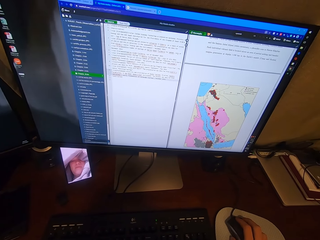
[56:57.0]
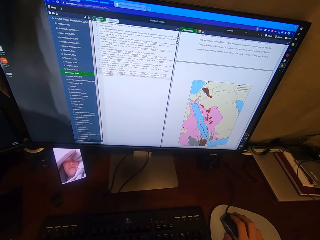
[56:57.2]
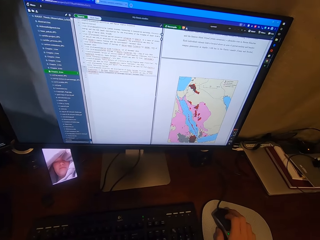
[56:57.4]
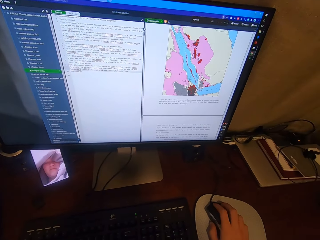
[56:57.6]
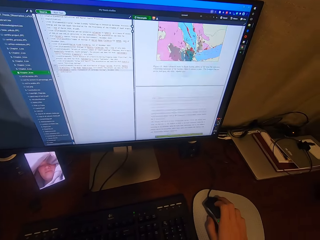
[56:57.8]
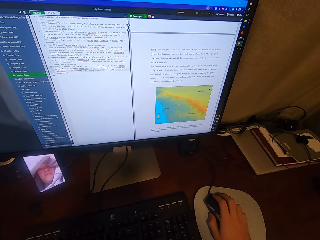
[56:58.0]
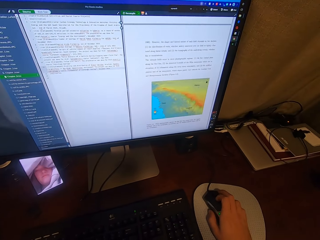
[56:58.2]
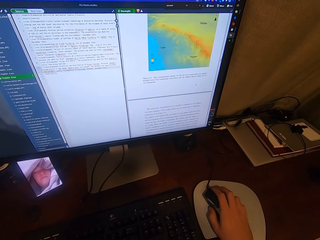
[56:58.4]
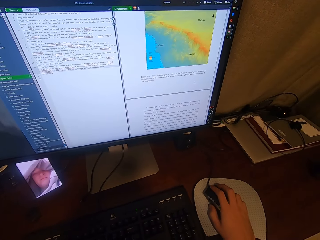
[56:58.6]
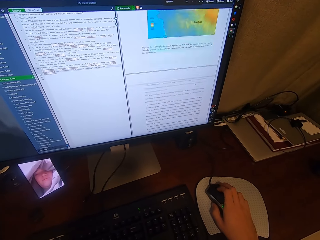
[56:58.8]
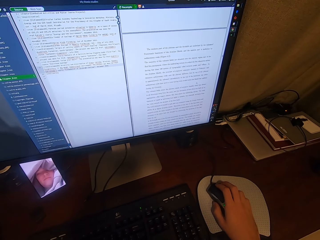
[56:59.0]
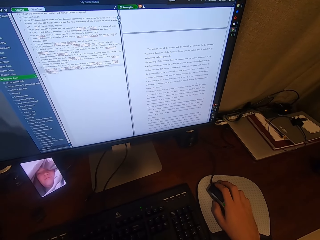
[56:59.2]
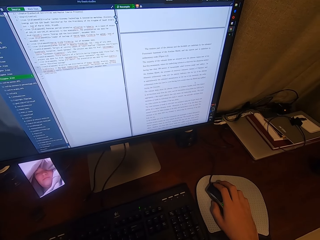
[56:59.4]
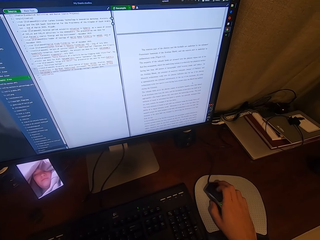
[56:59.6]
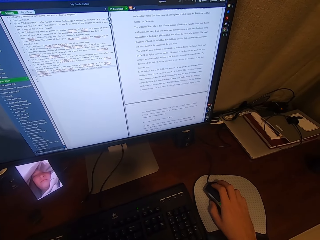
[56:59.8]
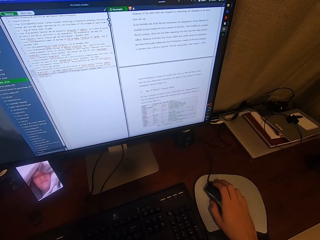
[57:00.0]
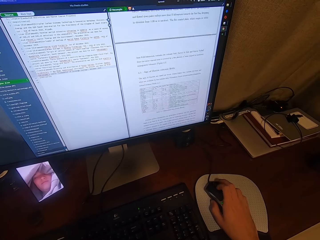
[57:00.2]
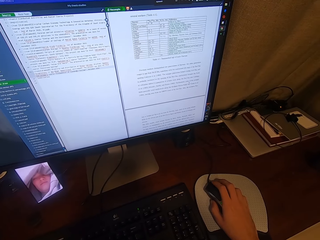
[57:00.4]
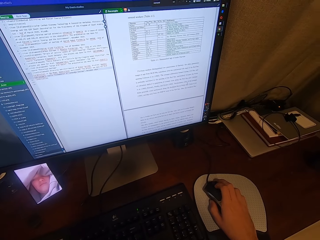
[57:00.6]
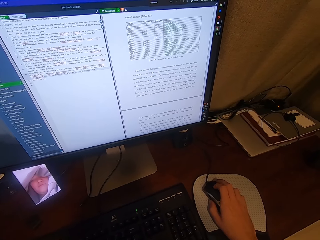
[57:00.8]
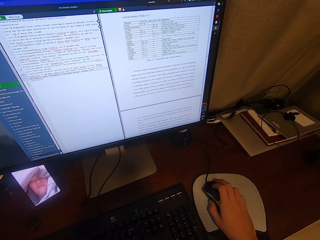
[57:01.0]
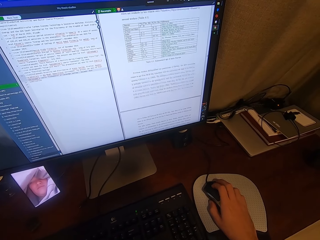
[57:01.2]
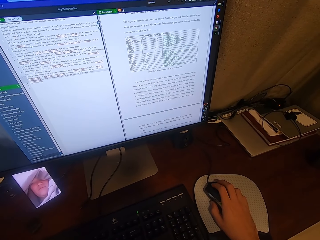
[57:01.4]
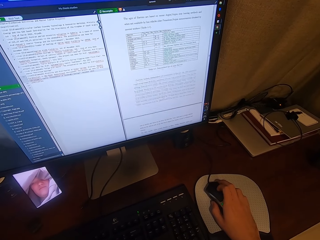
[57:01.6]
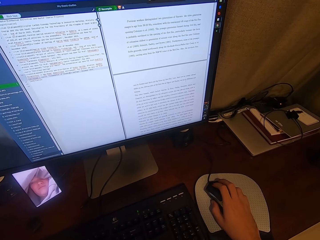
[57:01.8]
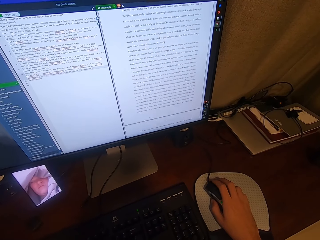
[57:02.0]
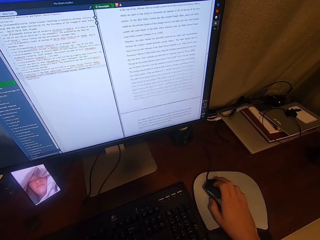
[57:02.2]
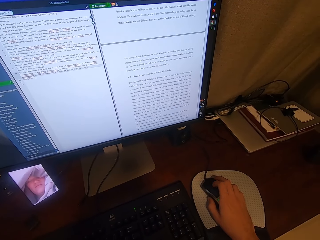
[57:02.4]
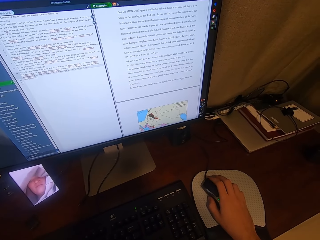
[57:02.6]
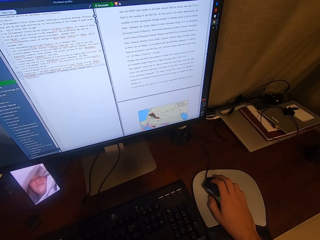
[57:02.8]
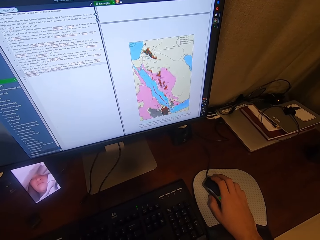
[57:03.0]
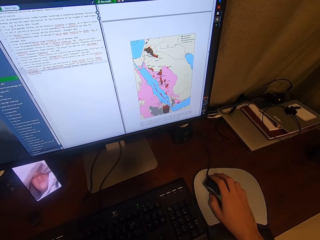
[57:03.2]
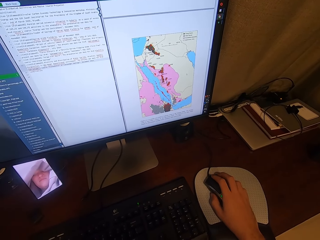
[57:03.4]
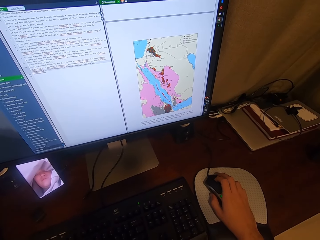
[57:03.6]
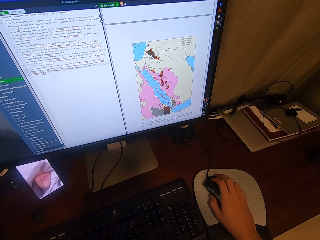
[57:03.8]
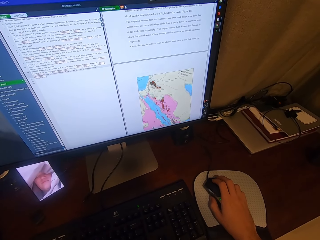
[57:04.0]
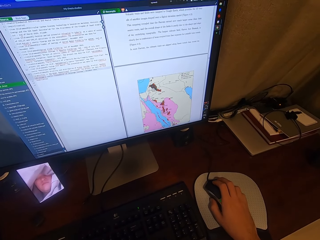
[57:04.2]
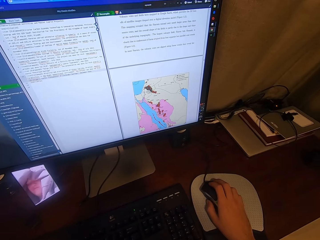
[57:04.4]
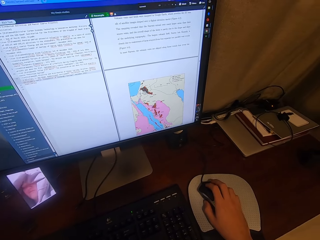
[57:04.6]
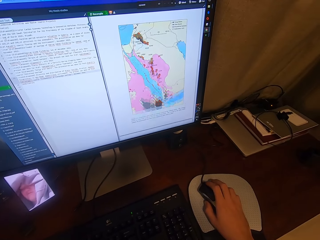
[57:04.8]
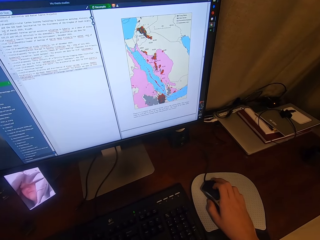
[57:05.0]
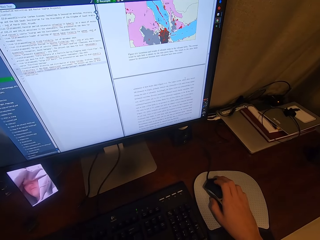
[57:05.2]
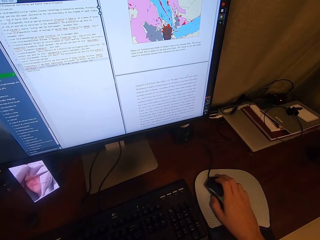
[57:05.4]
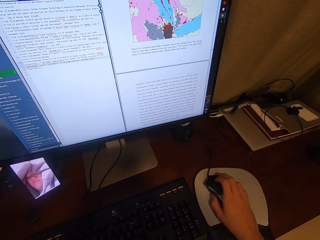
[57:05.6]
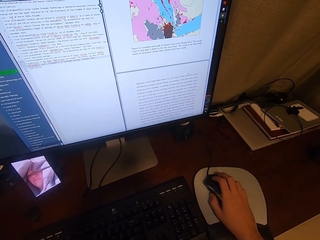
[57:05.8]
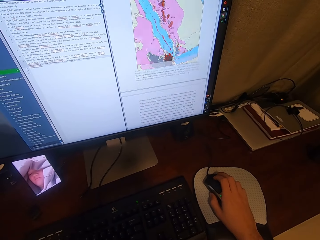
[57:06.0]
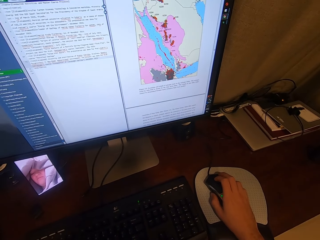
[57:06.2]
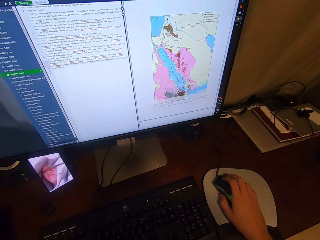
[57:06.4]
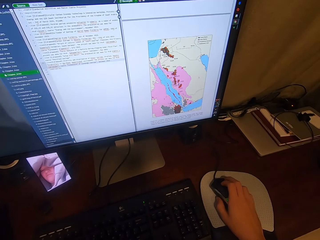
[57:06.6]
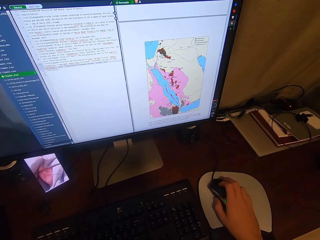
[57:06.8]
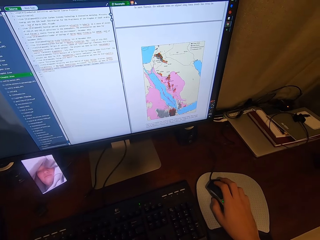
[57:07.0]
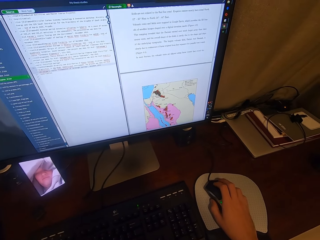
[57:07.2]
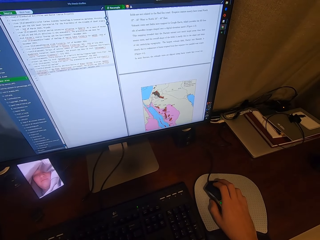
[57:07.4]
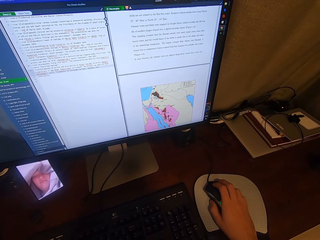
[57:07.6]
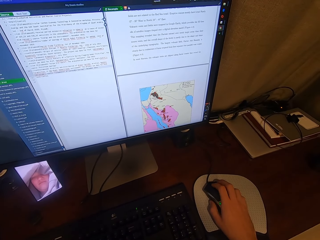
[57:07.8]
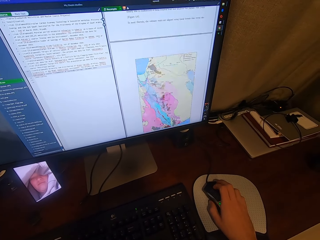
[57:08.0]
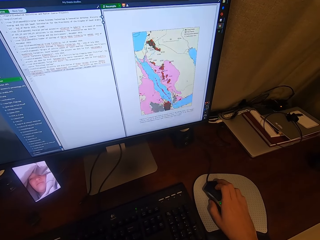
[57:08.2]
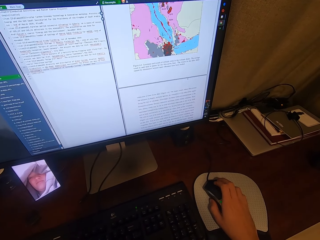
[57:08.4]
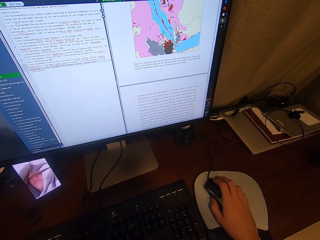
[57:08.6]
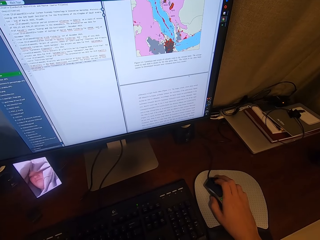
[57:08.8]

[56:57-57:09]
The camera wearer scrolls on the monitor using the mouse.

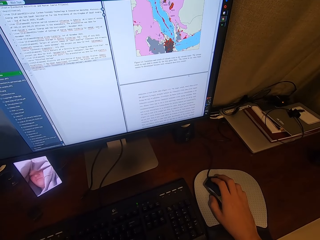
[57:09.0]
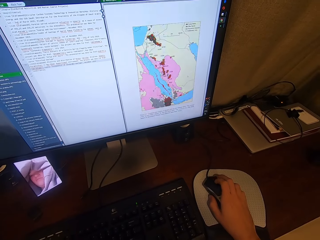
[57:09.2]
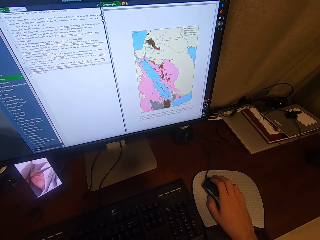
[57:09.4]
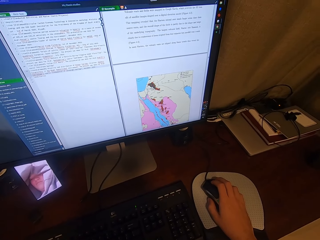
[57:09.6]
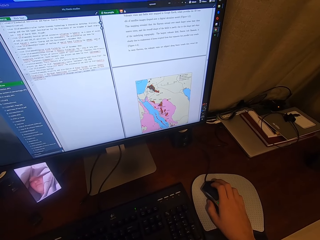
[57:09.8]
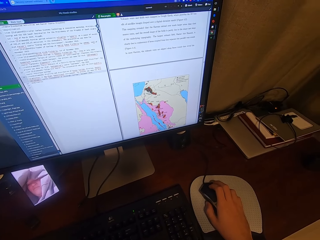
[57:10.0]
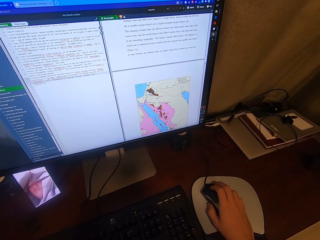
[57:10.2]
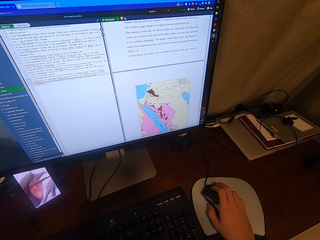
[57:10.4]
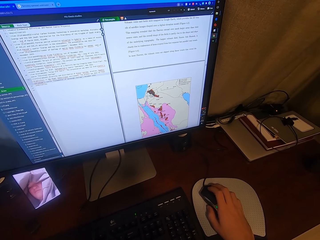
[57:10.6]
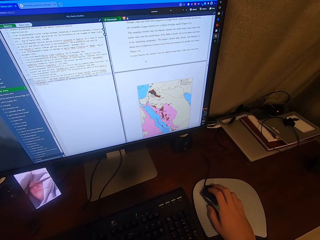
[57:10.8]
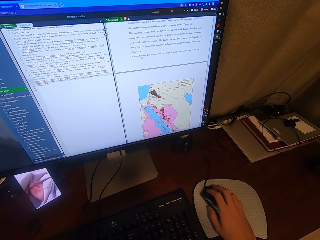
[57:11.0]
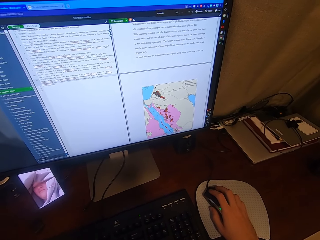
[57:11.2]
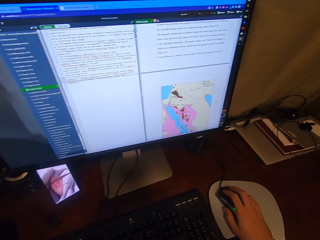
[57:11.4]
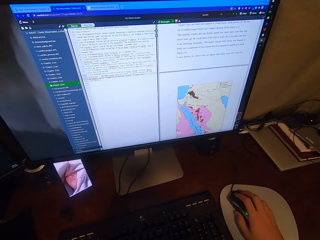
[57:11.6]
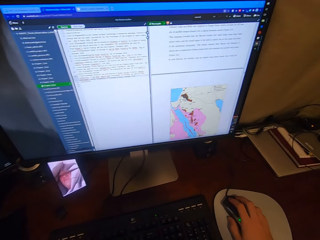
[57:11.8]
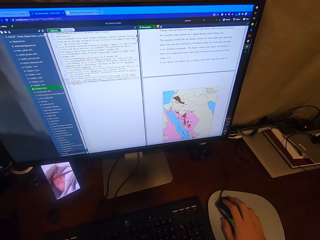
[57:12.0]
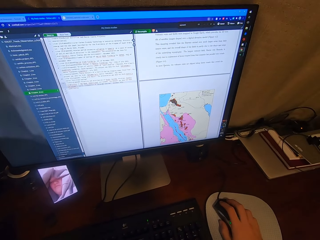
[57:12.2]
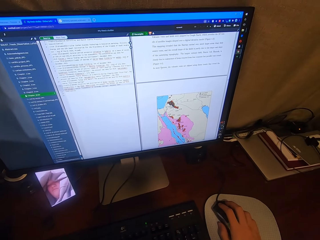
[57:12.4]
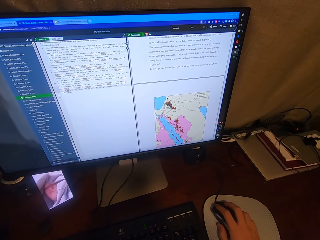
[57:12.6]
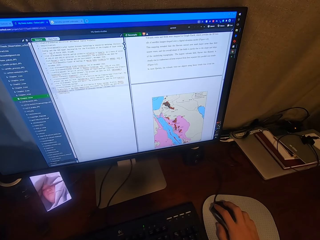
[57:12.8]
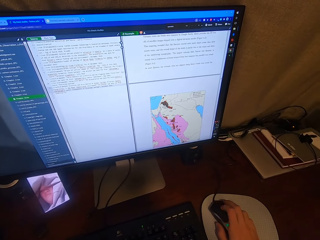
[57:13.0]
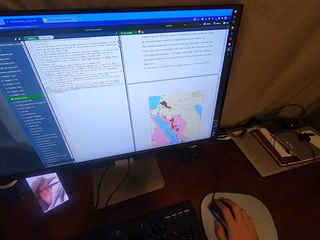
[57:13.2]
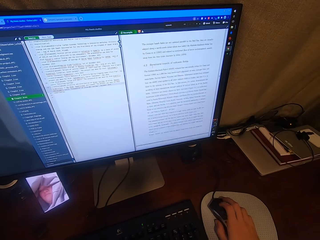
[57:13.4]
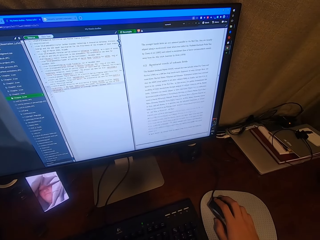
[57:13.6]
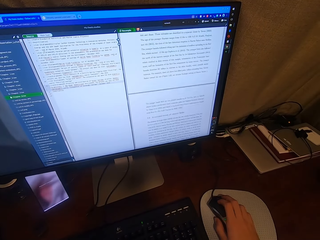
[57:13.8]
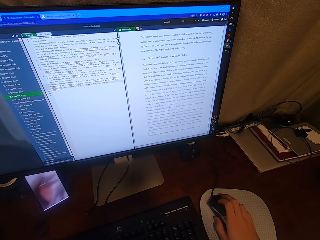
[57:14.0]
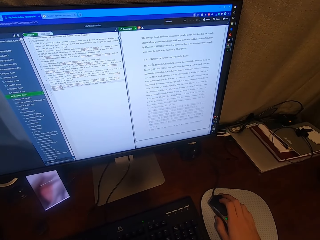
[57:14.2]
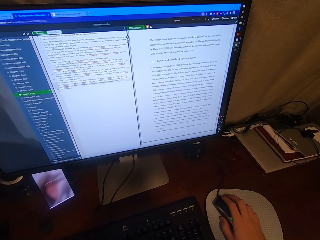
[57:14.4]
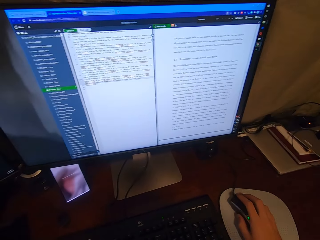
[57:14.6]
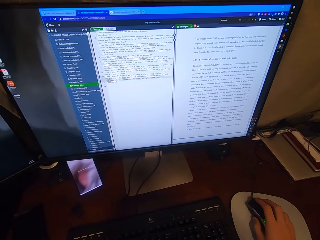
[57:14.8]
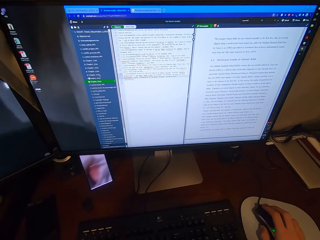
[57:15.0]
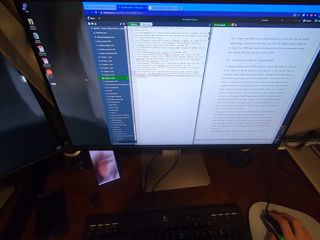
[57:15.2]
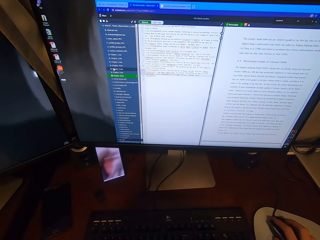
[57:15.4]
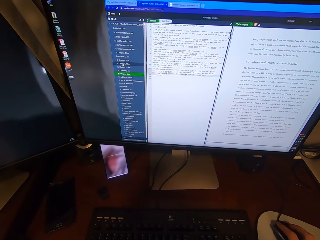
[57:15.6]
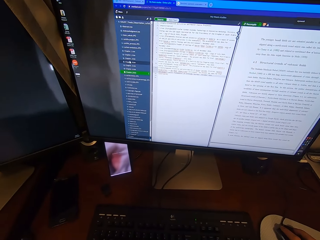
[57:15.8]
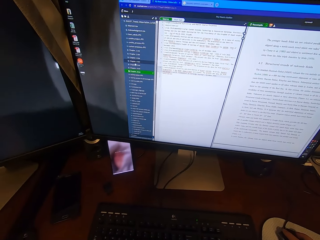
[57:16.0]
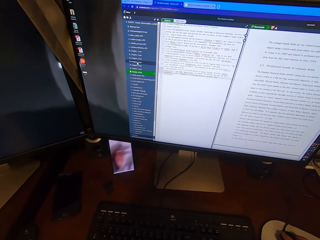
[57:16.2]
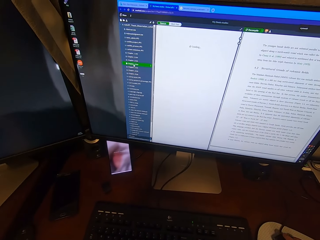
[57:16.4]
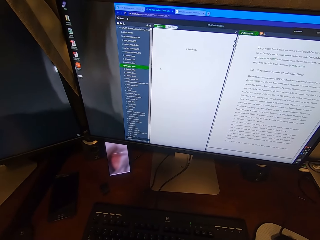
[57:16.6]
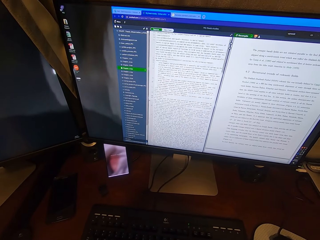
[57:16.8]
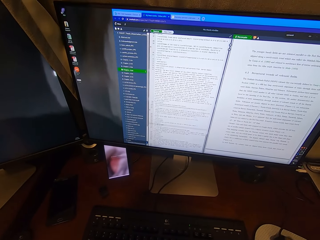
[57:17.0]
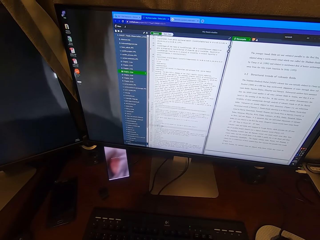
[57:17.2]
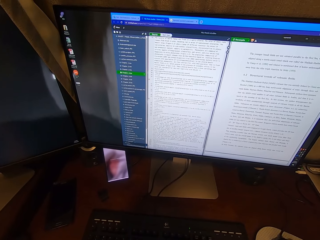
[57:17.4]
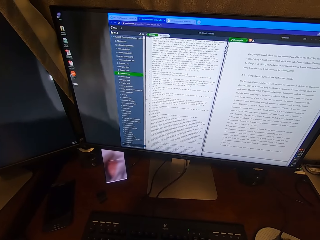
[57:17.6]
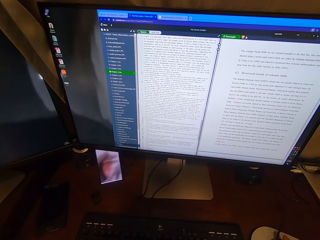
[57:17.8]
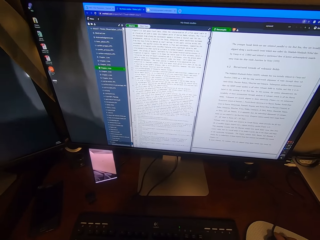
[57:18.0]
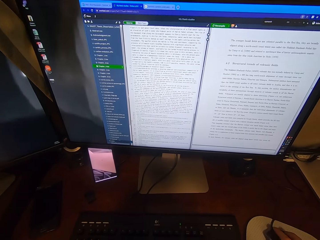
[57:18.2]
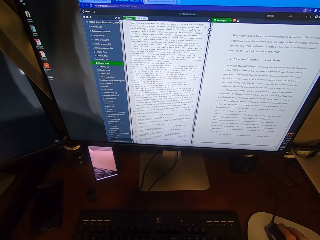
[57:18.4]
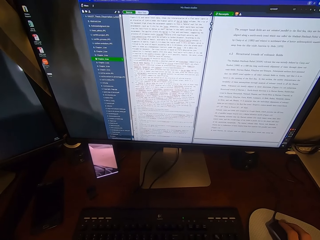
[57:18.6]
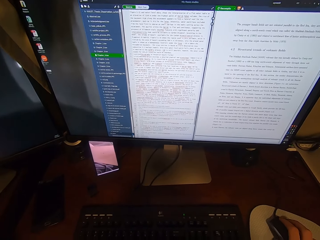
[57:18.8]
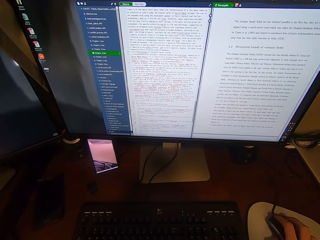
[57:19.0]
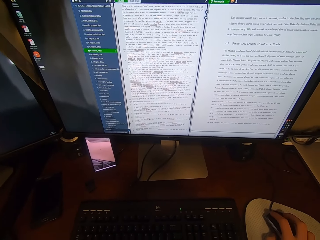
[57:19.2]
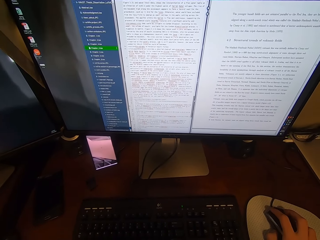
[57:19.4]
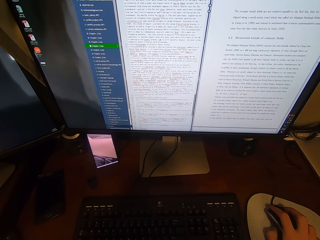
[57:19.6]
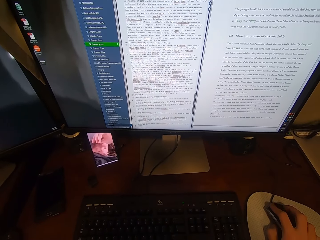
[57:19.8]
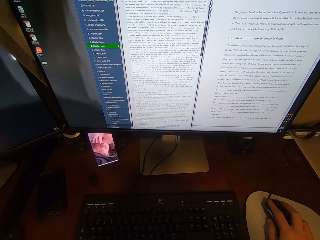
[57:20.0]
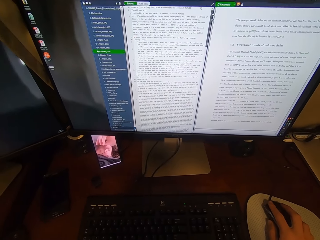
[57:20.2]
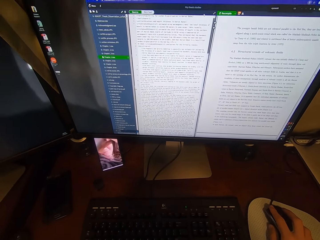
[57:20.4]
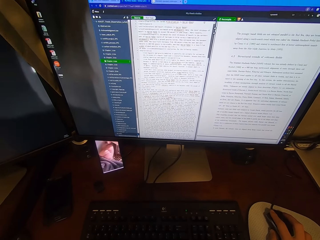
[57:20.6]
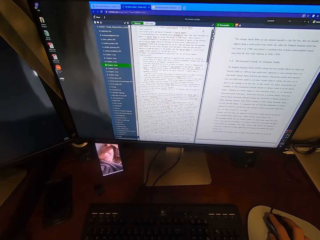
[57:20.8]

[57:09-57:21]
The camera wearer views the monitor and operates the computer using the mouse.
